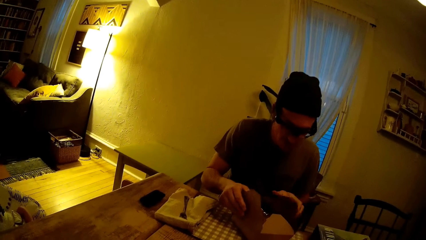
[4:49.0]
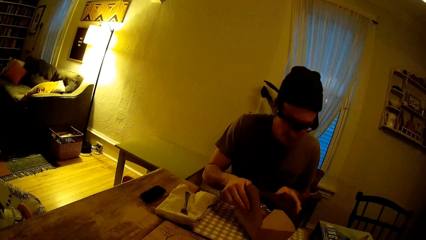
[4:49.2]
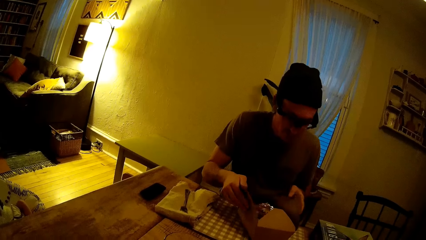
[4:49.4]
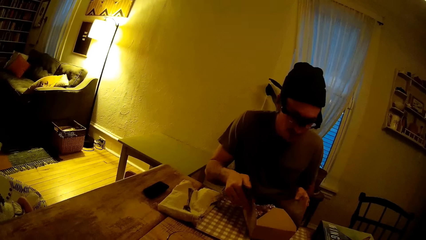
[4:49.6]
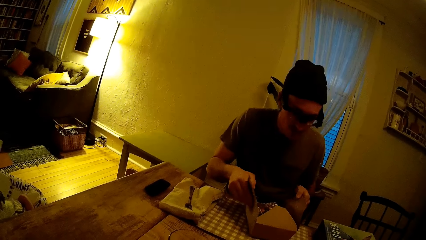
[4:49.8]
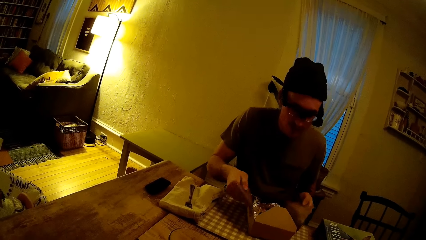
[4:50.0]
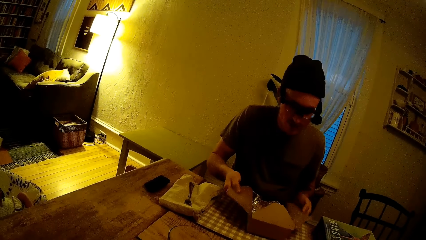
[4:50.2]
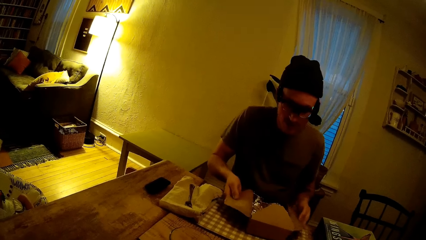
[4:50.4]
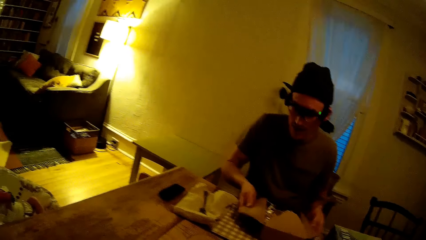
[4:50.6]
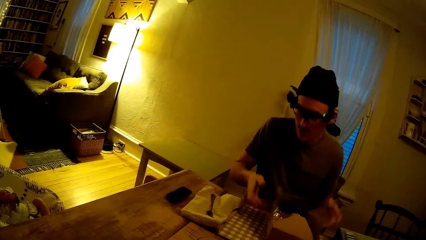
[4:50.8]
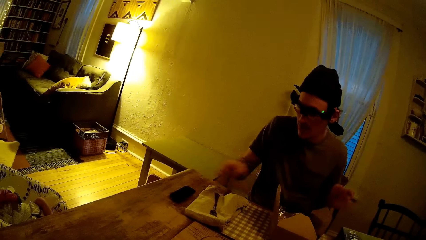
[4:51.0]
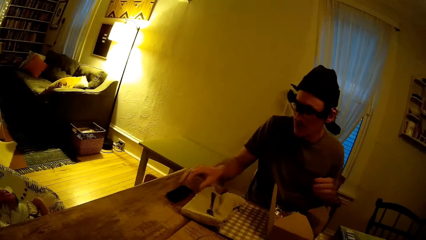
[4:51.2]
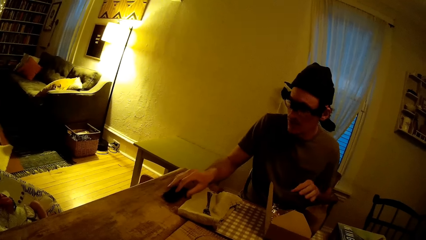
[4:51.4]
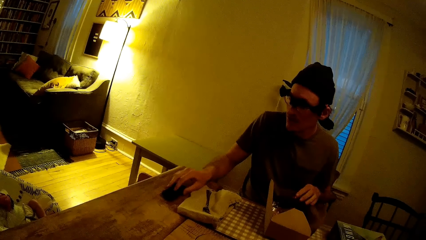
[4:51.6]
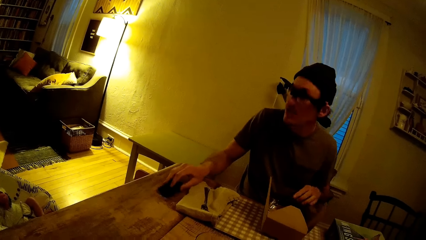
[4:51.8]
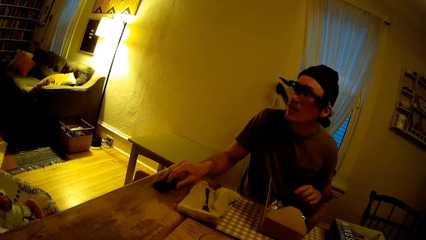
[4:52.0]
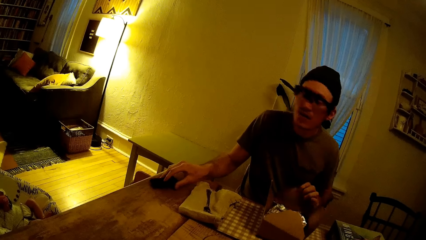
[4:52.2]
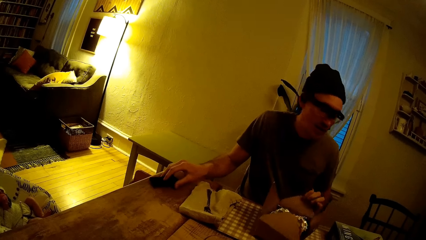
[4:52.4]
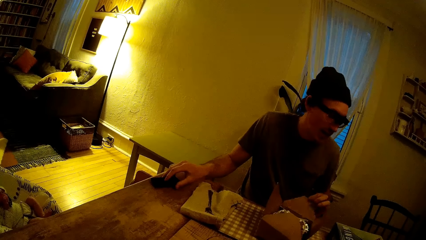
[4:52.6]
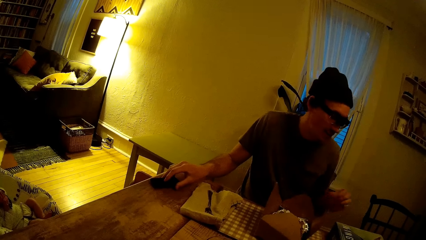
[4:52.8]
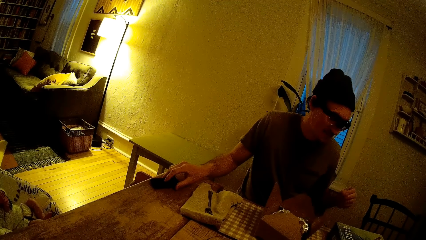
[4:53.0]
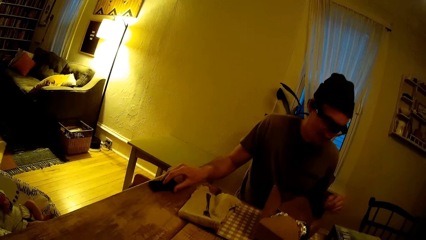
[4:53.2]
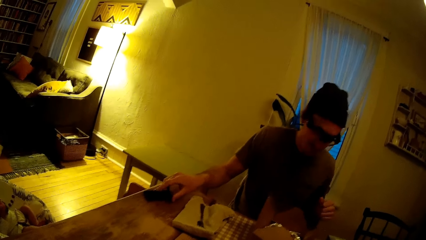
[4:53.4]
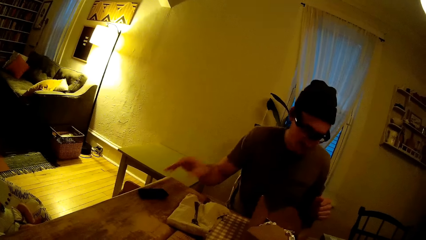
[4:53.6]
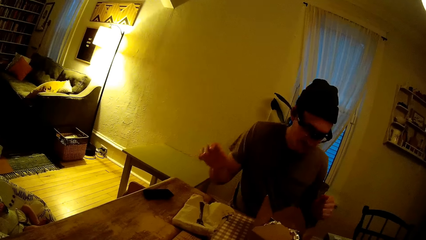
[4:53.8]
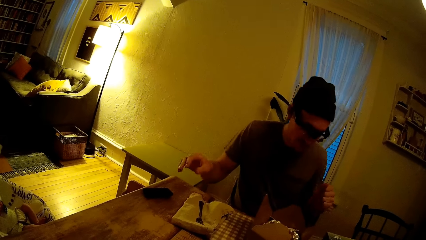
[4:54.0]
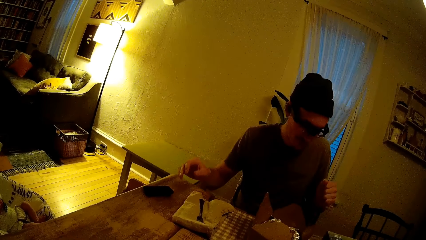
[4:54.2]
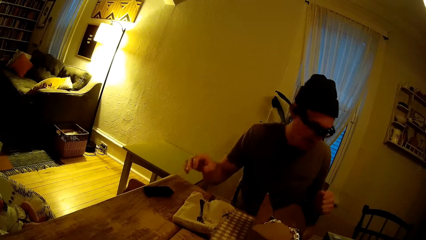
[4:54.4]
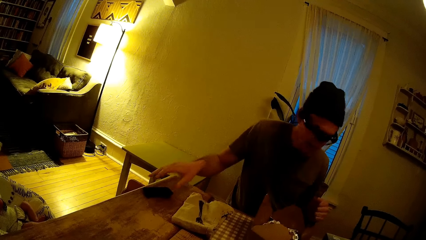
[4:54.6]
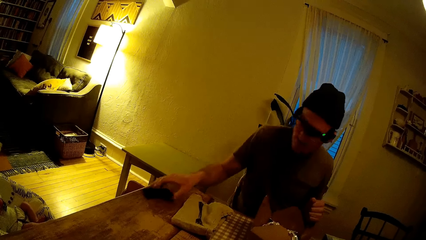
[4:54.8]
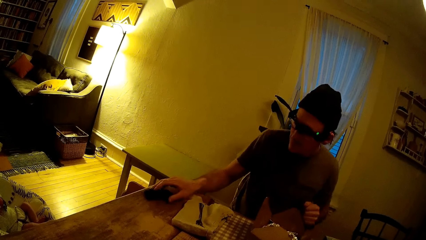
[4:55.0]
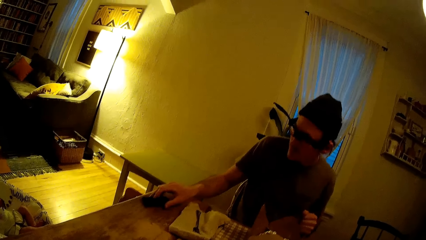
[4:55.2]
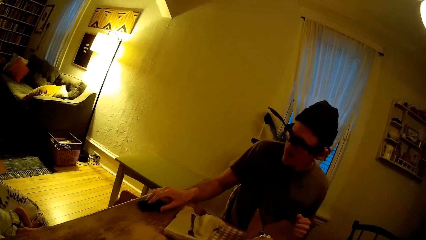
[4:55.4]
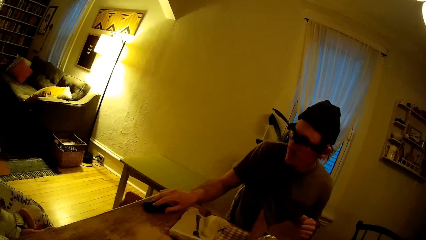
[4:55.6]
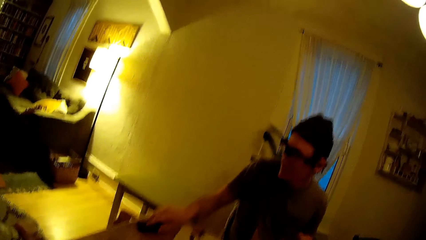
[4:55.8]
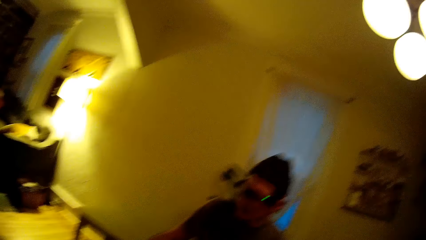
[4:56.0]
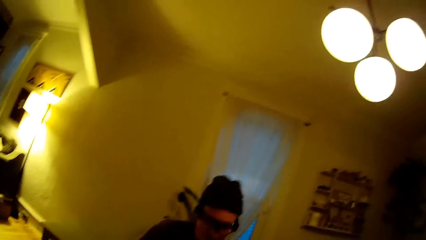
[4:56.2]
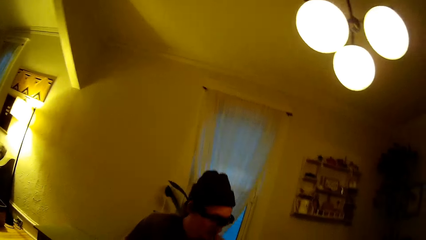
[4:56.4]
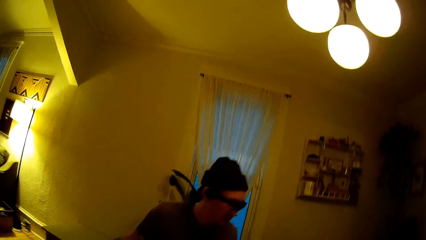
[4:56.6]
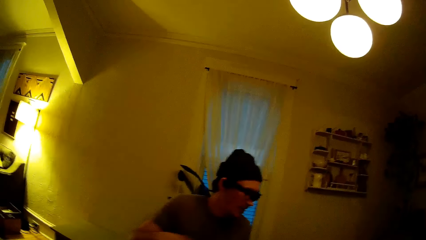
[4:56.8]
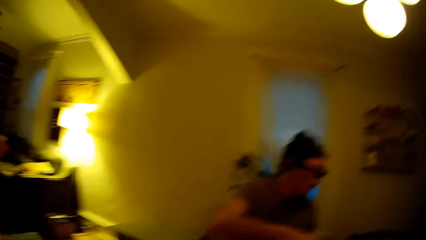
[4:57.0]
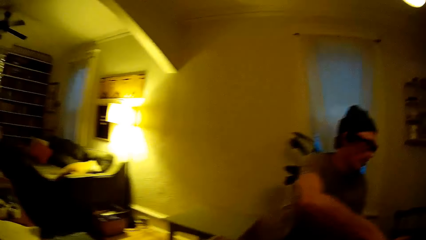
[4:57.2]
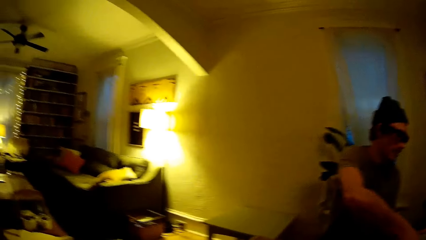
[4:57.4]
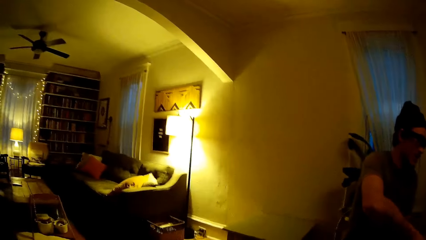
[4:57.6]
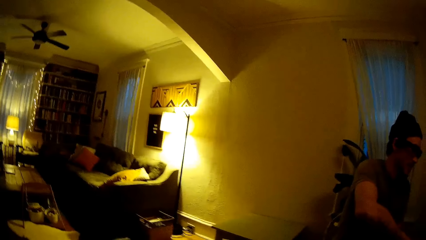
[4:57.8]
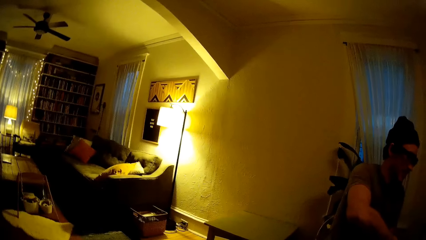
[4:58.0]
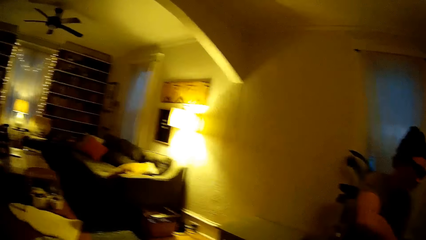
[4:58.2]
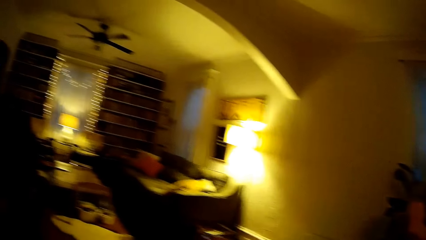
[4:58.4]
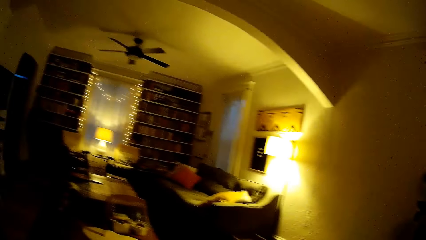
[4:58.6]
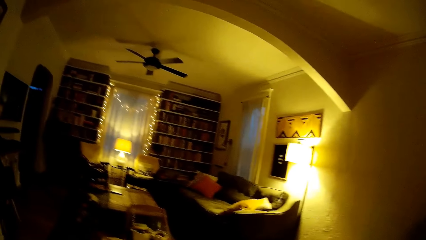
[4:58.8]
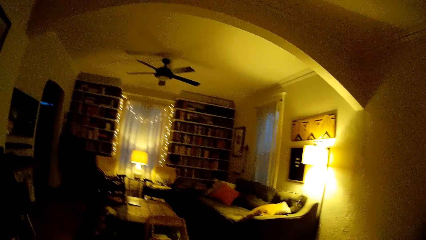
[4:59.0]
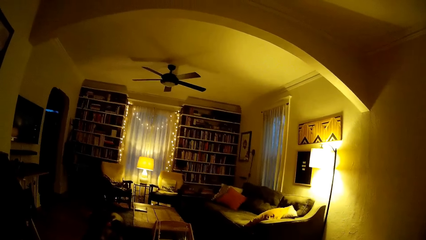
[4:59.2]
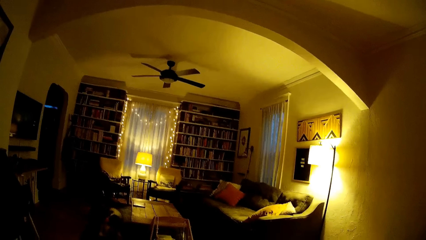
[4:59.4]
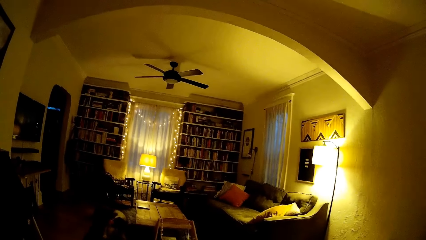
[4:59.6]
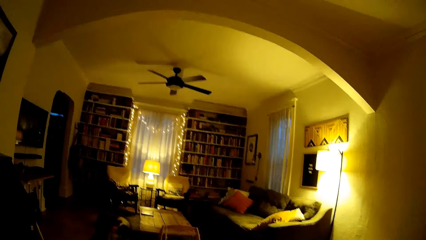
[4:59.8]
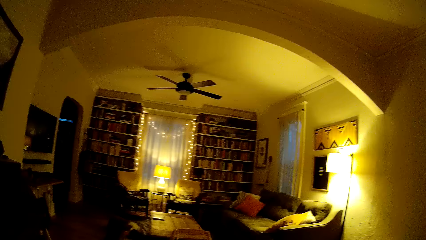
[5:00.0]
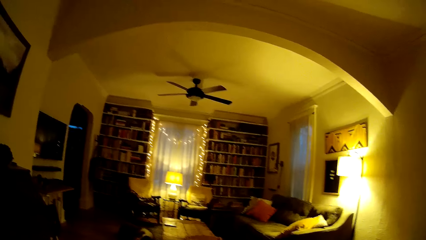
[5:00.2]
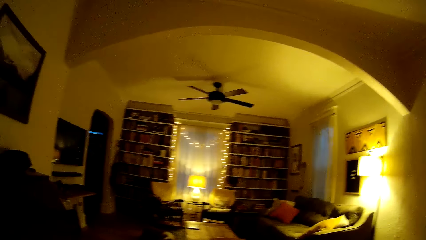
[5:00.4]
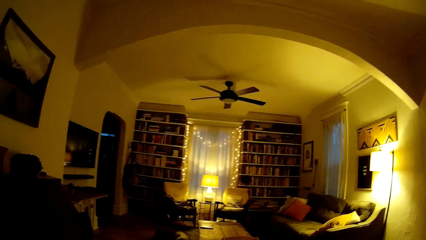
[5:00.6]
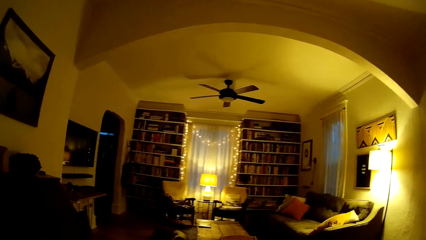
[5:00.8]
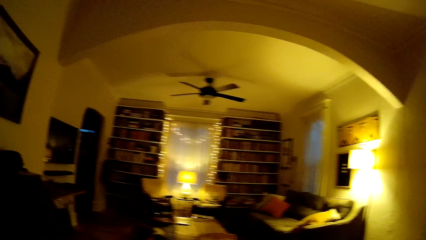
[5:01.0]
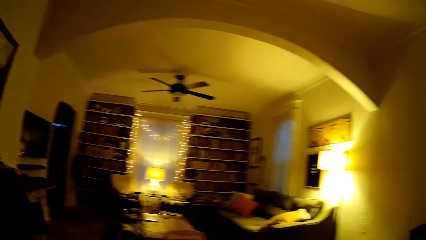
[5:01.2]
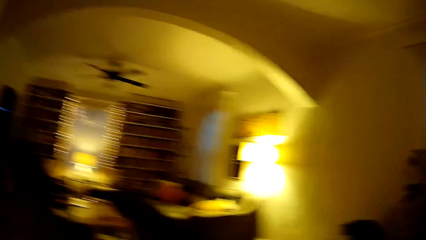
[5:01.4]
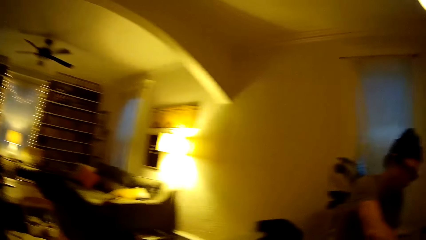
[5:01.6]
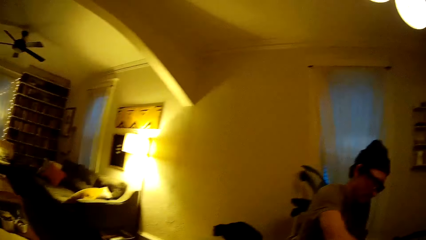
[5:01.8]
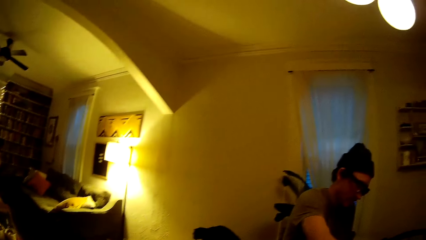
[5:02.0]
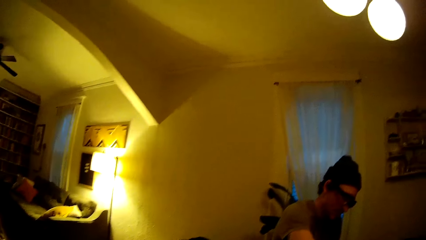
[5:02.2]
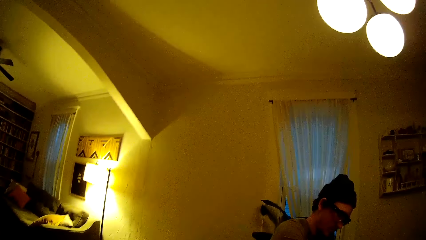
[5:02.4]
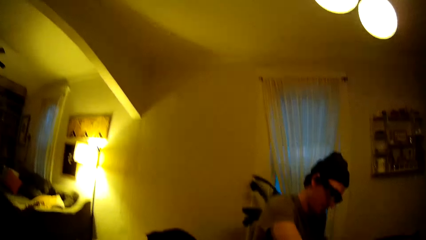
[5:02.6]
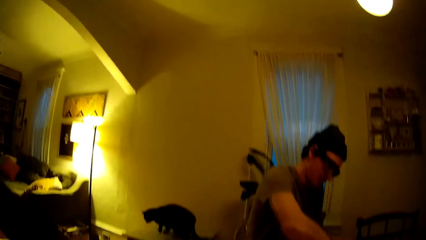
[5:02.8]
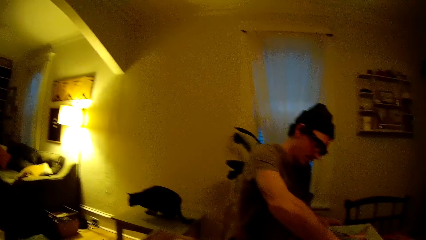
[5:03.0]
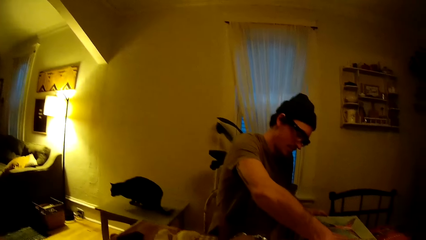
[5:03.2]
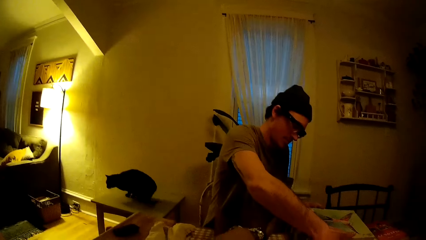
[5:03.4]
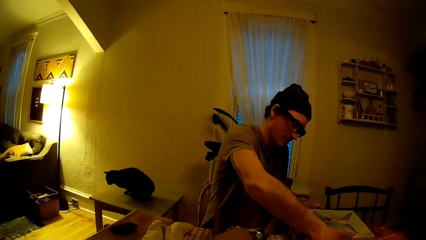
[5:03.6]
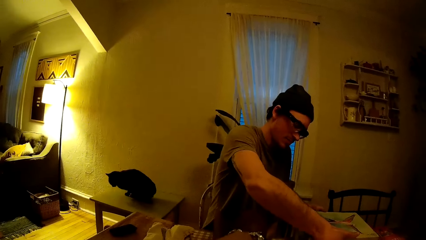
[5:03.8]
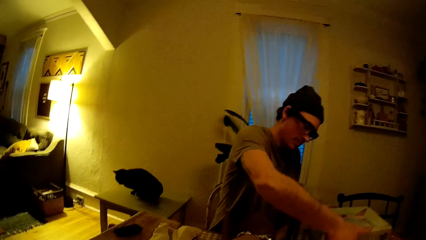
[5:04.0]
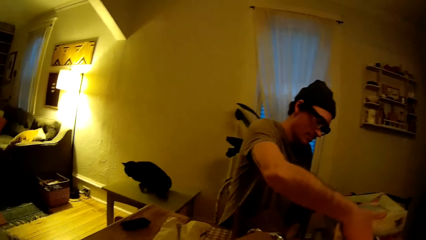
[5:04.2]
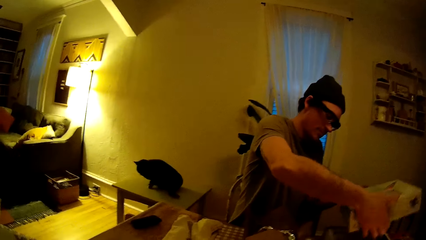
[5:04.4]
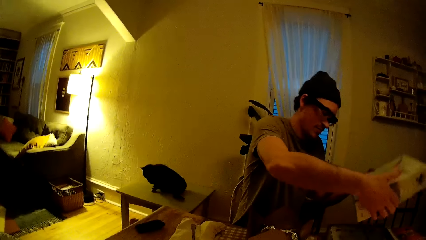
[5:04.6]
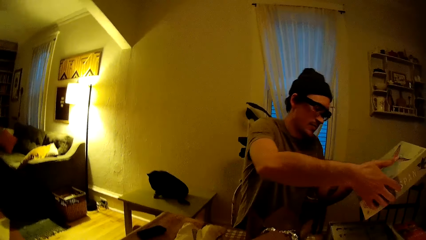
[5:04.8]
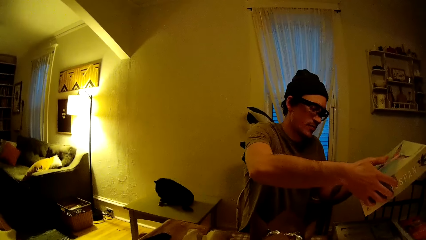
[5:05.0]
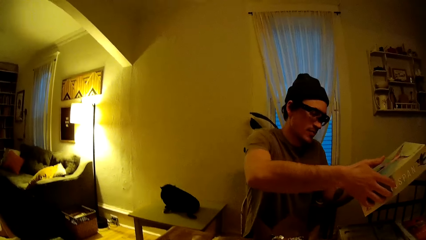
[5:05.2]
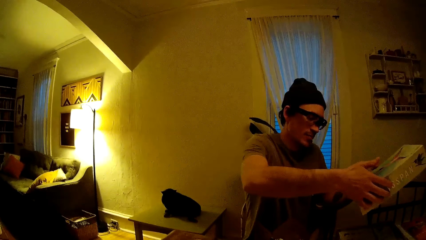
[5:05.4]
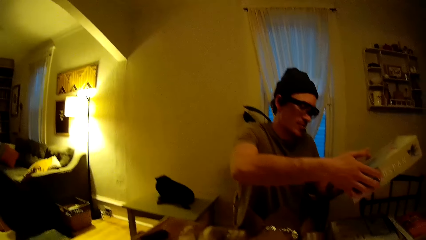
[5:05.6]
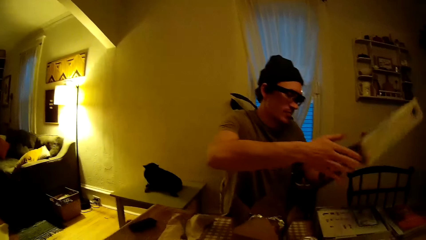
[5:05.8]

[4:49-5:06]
The man presses a remote control on the table with his right hand. He moves an object on the table. He dances on the chair to a tune. He touches an object on the table. He presses the remote control on the table with his right hand. The camera wearer looks around. The man opens a package. He removes the lid of a board game on the table with both hands.
